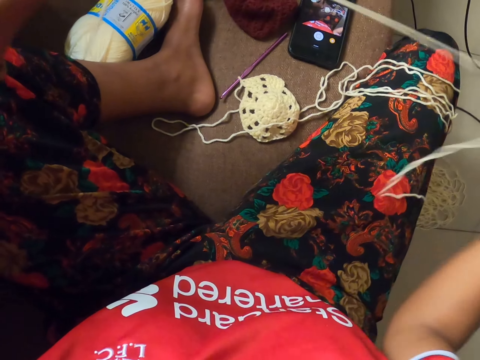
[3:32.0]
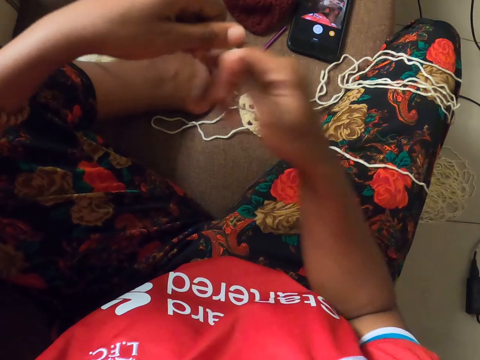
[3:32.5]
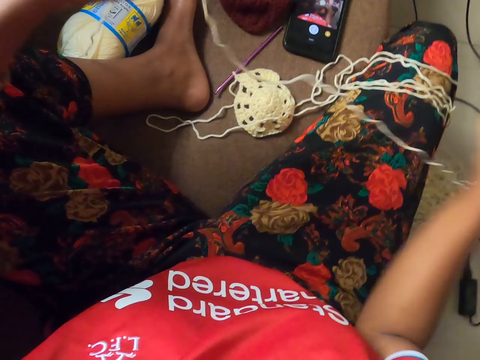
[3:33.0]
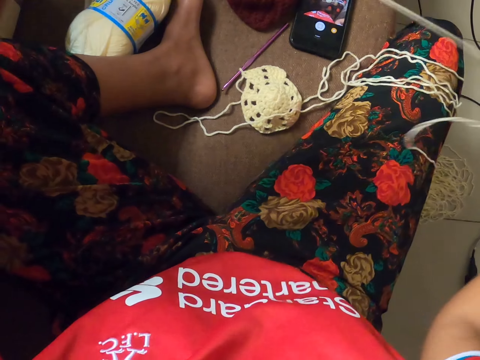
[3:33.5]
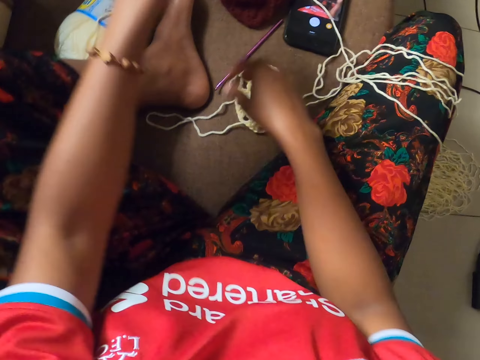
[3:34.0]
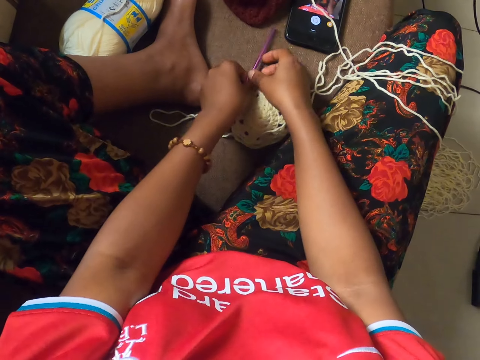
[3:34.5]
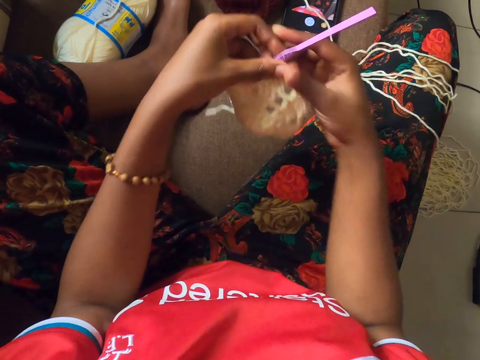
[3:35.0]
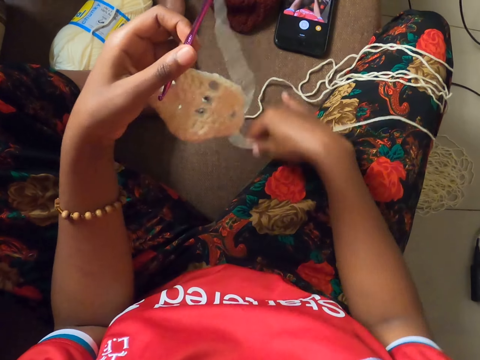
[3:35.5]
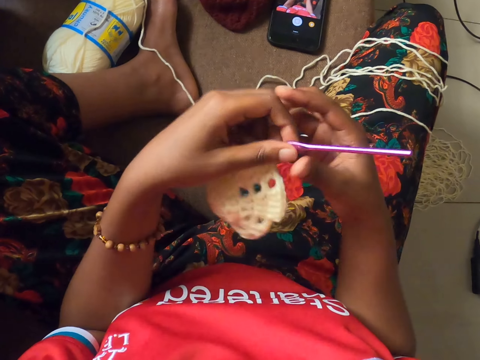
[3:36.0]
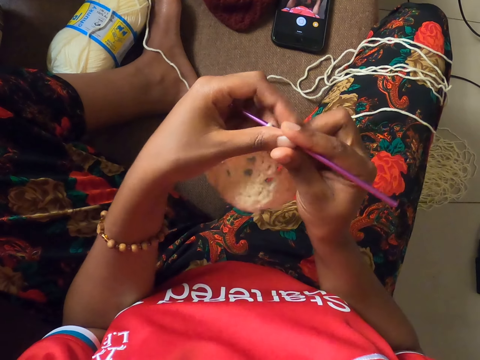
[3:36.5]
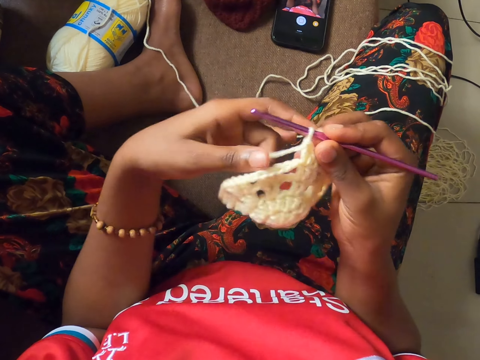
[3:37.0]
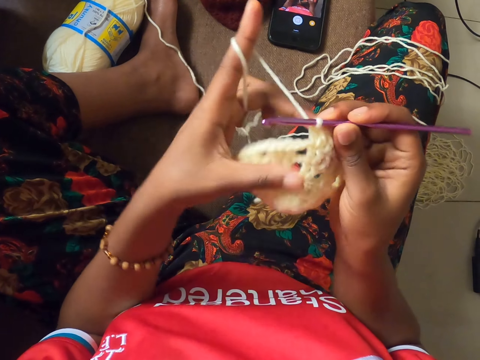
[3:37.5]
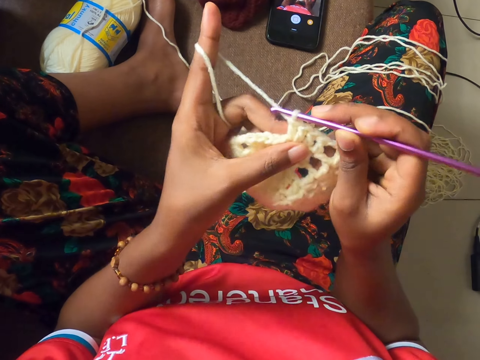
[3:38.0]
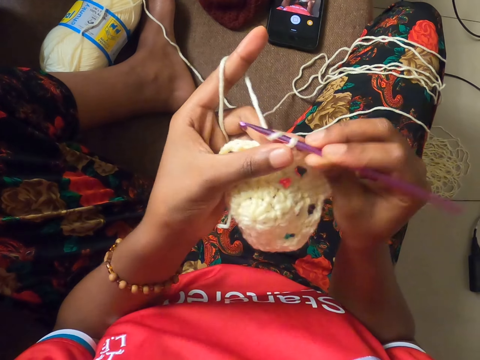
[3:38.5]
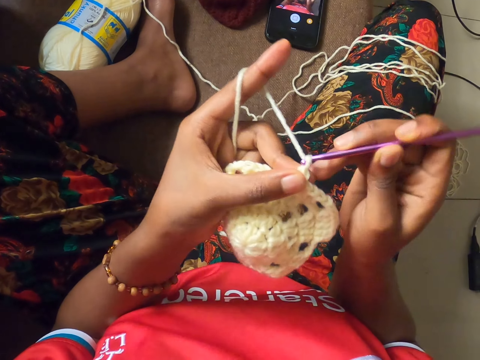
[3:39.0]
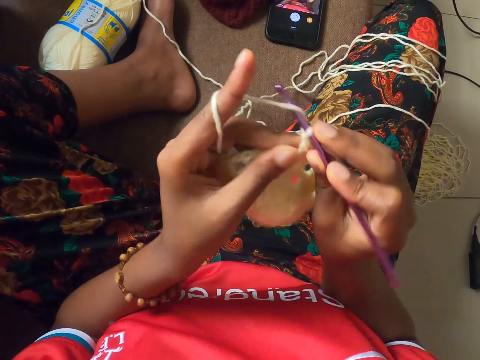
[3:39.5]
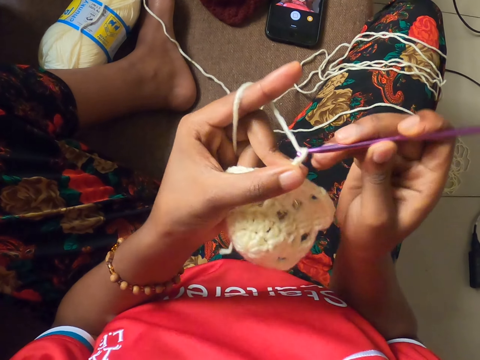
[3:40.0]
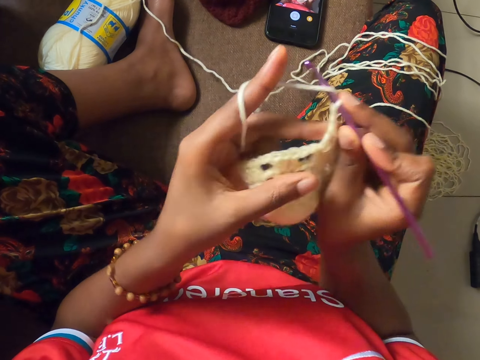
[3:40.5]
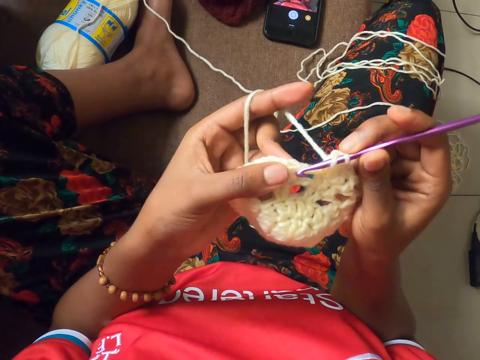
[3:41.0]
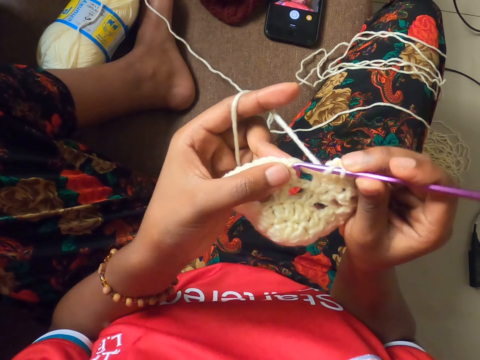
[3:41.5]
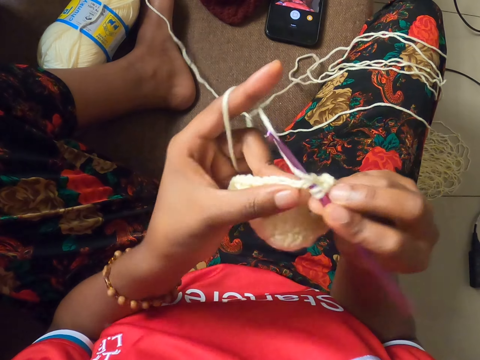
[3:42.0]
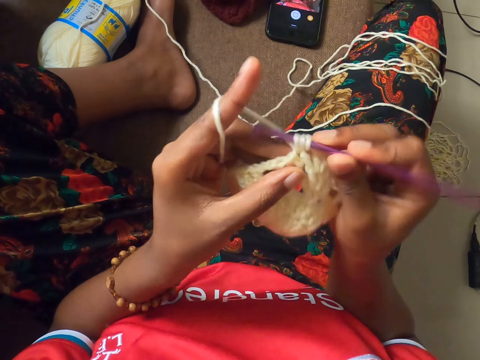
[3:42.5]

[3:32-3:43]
The camera wearer picks up the knitted pattern and the knitting hook on the floor with both hands. She picks a thread. She rolls the strand of wool on the index finger of her left hand. She knits the strand of wool into the knitted pattern with the knitting hook in her right hand.

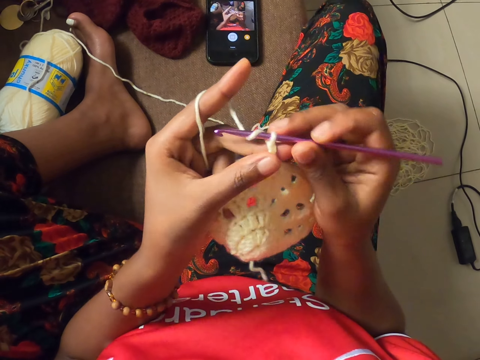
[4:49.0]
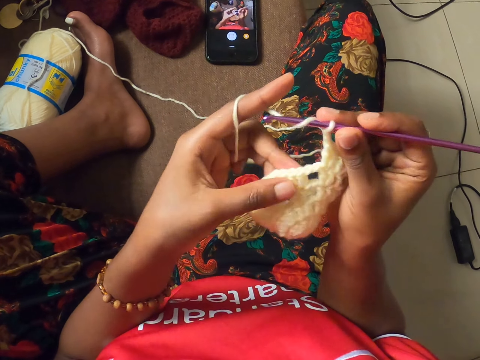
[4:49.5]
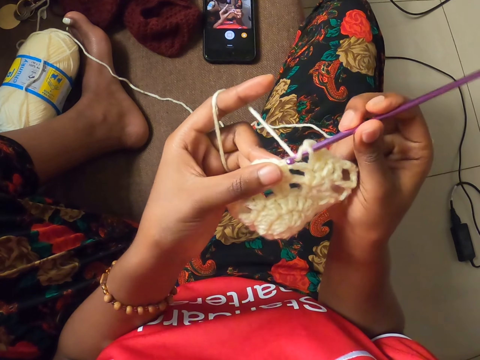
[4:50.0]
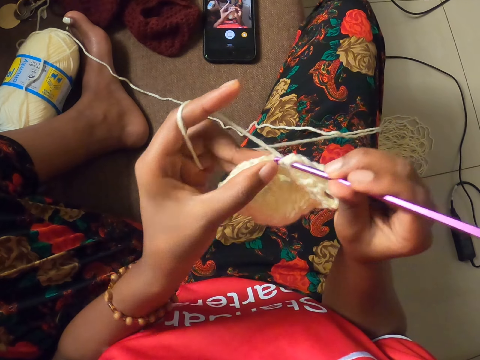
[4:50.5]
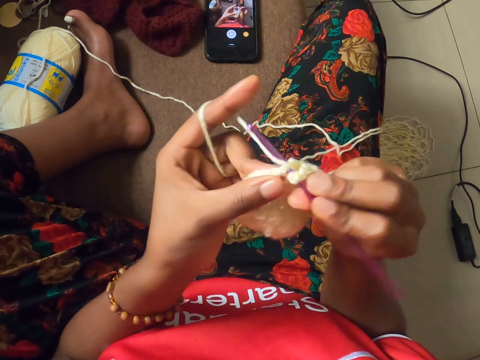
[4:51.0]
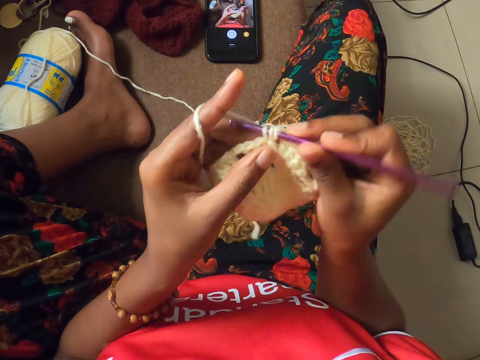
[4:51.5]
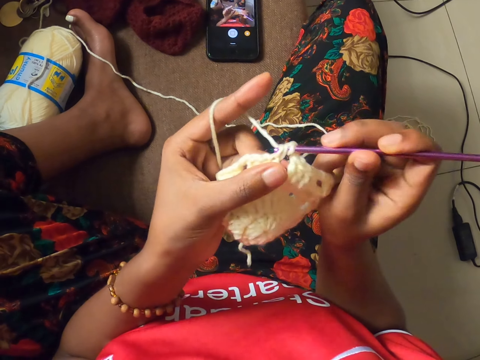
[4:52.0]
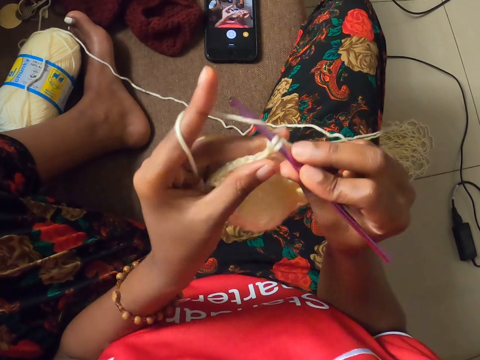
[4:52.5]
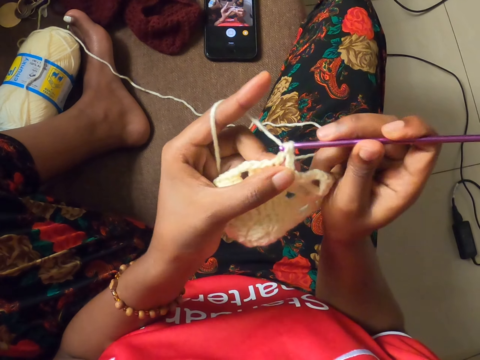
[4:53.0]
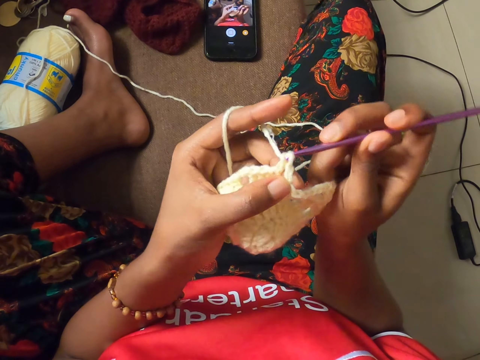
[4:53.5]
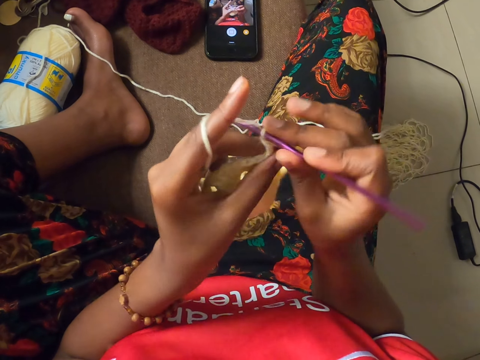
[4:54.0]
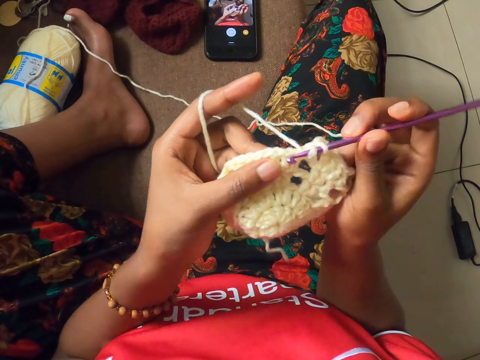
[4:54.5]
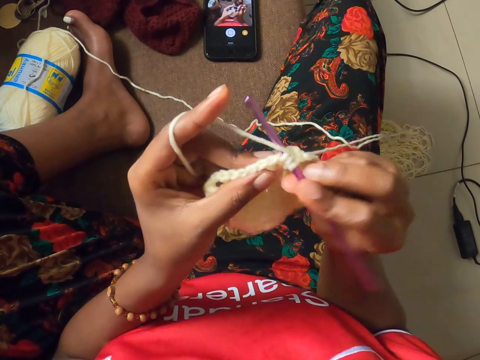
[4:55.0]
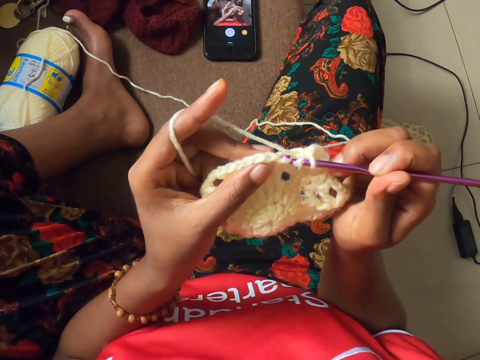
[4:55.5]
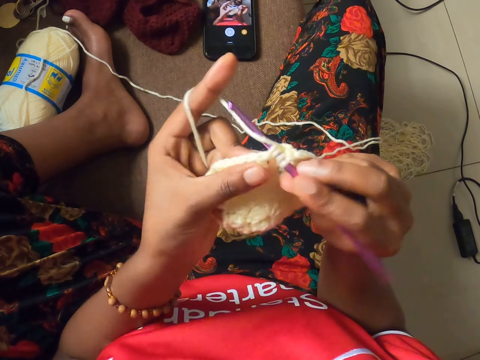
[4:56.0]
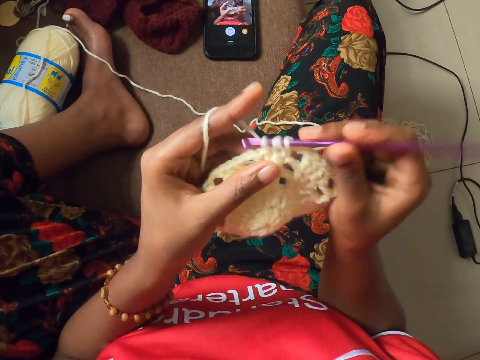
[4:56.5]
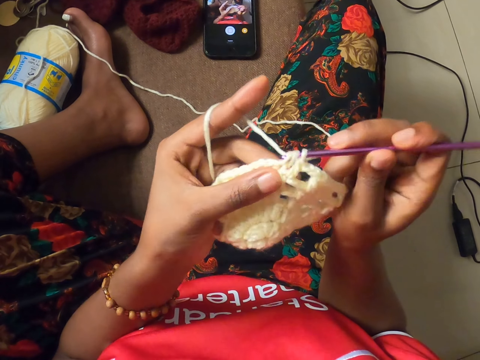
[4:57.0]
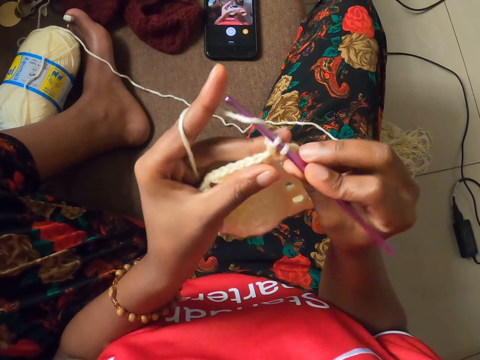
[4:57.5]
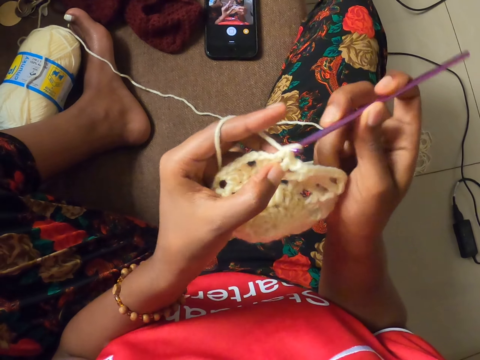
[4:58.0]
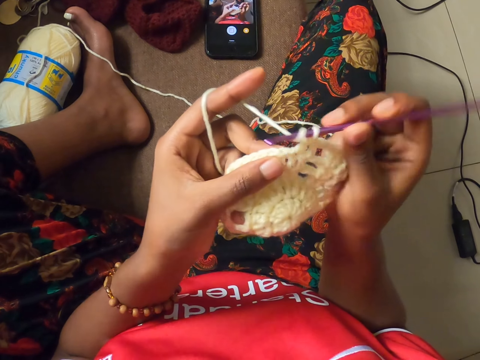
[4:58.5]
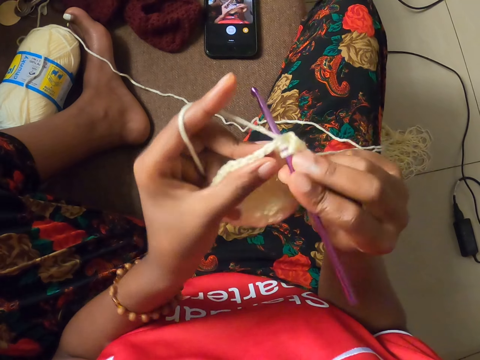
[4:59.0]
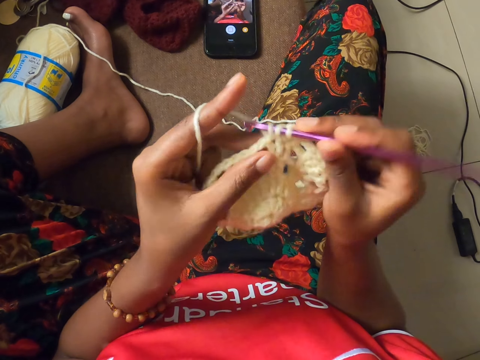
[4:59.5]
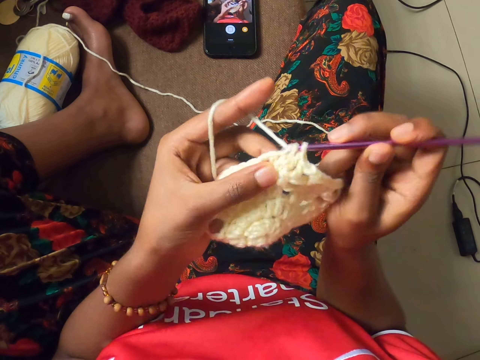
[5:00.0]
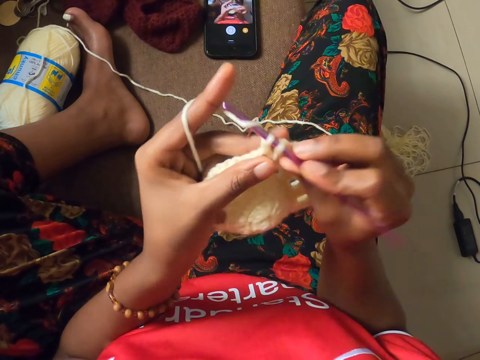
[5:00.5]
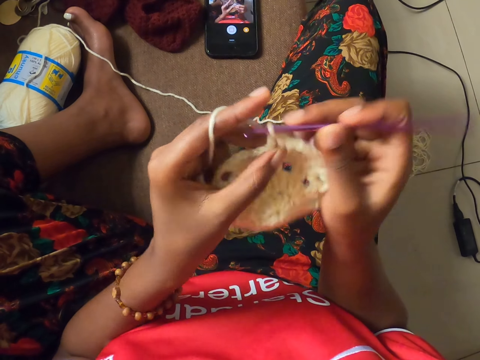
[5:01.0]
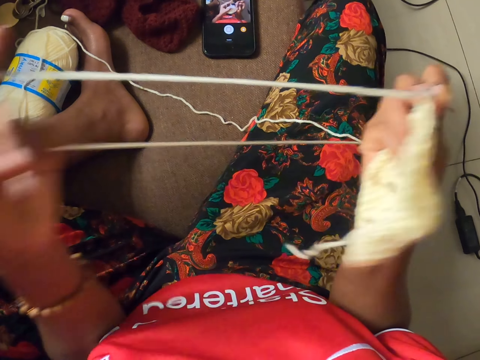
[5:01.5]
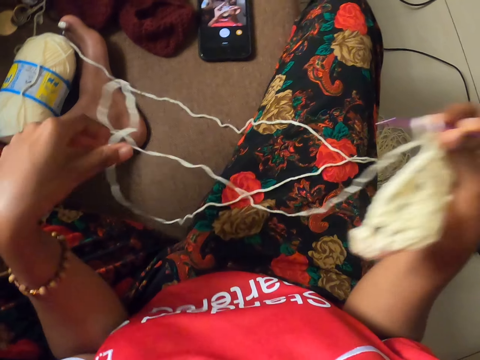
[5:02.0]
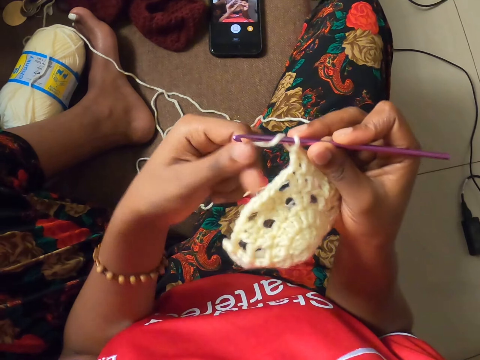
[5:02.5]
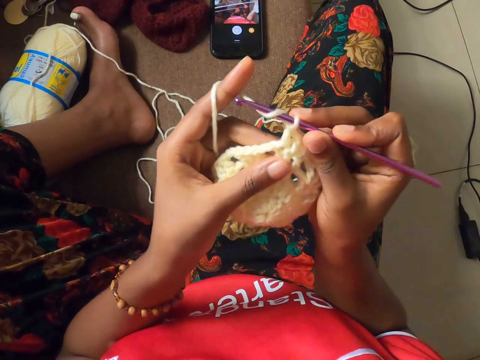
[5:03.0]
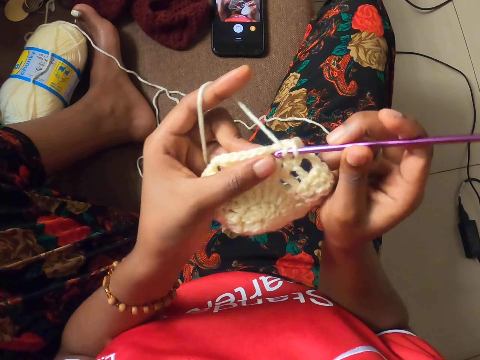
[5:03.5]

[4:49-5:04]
The camera wearer crochets the yarn of wool in her left hand with the crochet hook in her right hand. She pulls out the strand of yarn with her left hand. She wraps the yarn of wool around her left hand.
